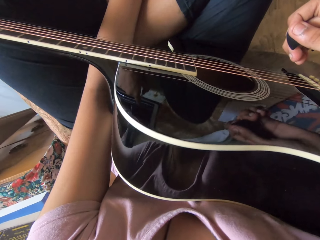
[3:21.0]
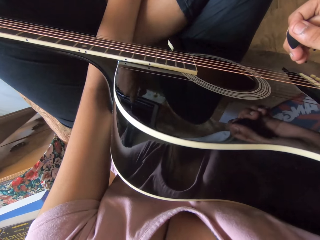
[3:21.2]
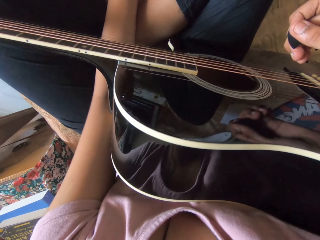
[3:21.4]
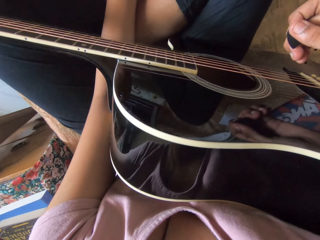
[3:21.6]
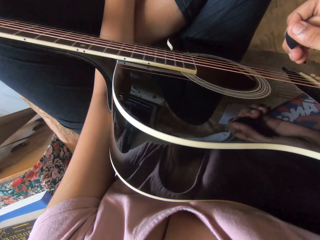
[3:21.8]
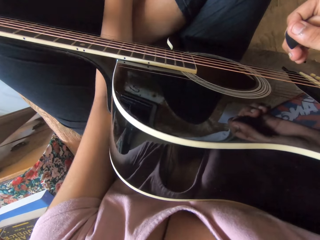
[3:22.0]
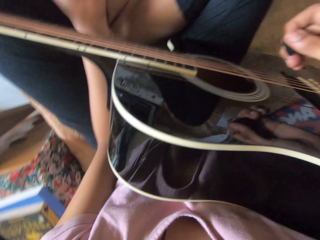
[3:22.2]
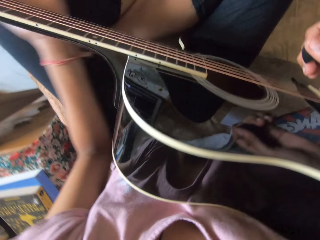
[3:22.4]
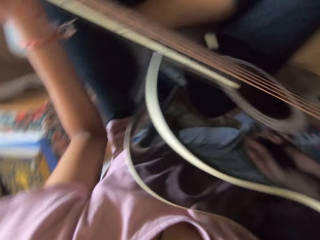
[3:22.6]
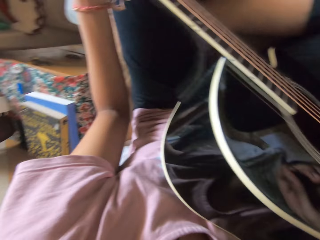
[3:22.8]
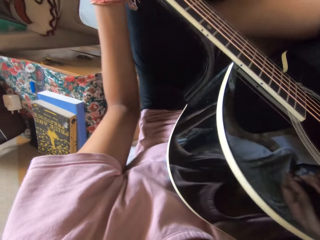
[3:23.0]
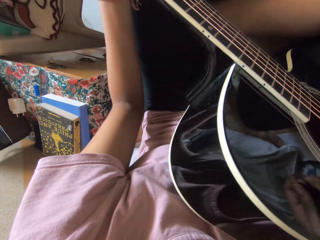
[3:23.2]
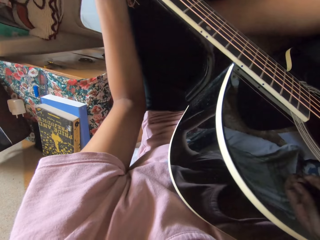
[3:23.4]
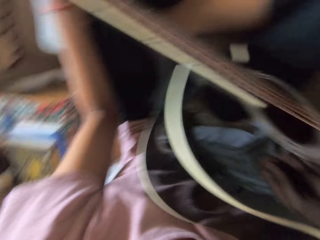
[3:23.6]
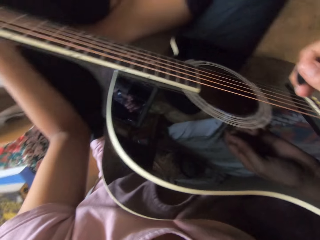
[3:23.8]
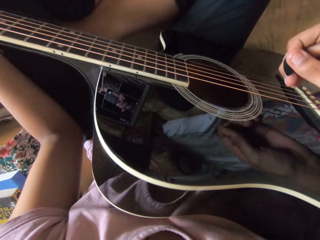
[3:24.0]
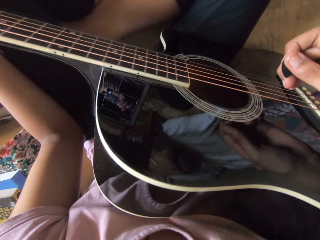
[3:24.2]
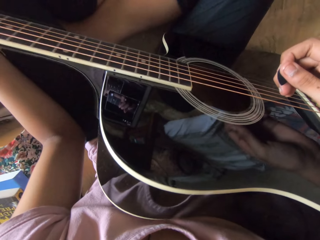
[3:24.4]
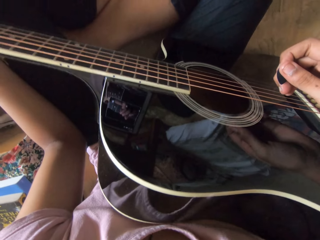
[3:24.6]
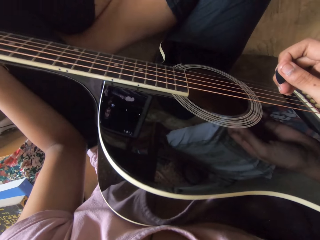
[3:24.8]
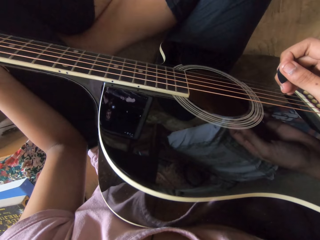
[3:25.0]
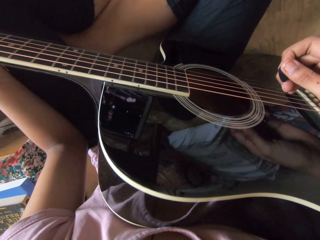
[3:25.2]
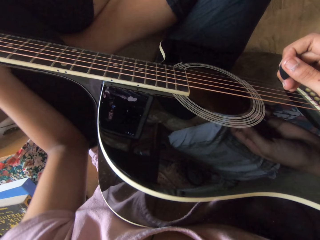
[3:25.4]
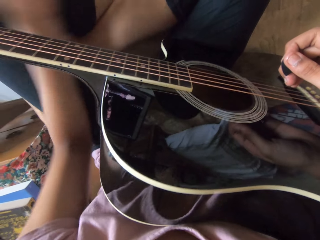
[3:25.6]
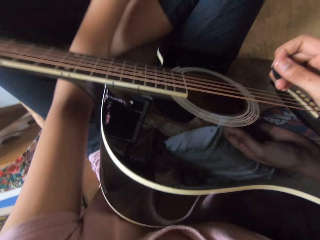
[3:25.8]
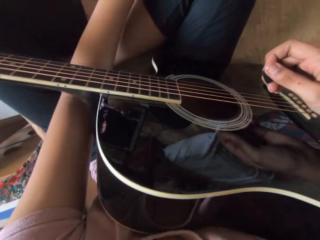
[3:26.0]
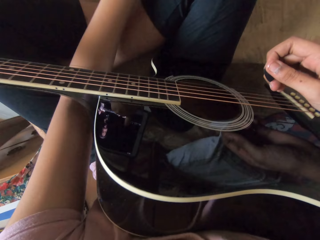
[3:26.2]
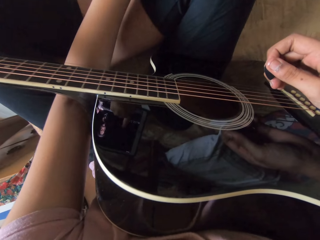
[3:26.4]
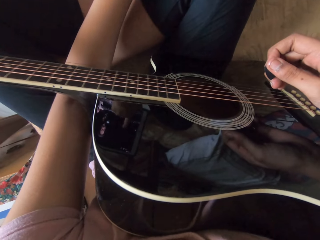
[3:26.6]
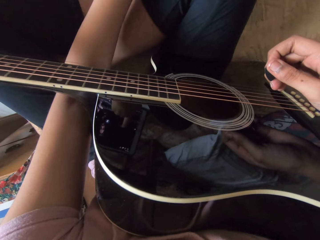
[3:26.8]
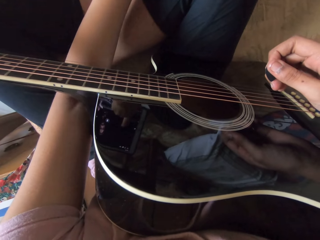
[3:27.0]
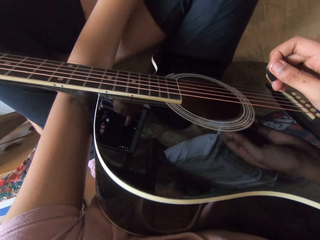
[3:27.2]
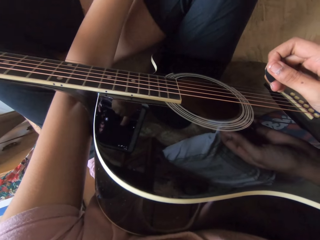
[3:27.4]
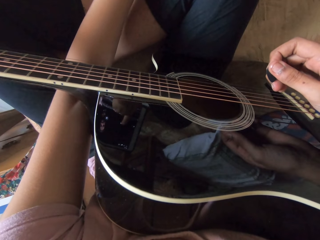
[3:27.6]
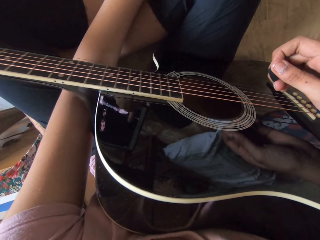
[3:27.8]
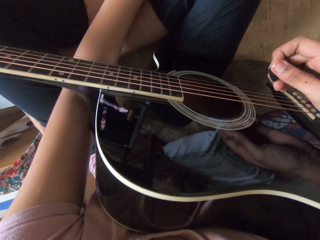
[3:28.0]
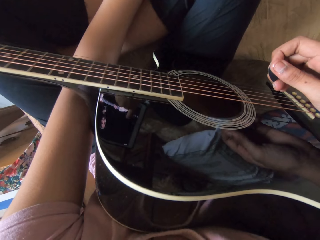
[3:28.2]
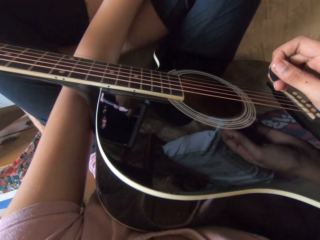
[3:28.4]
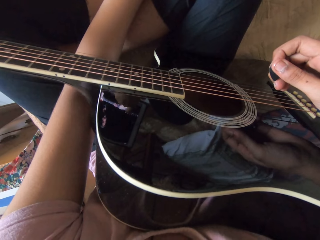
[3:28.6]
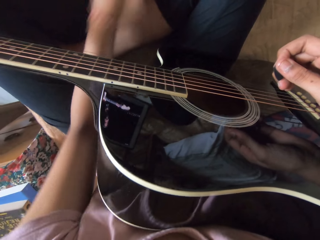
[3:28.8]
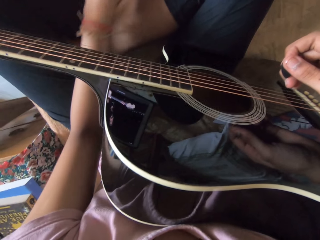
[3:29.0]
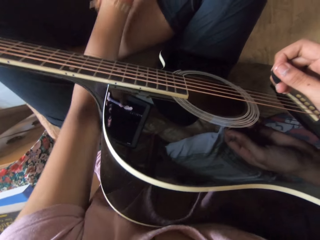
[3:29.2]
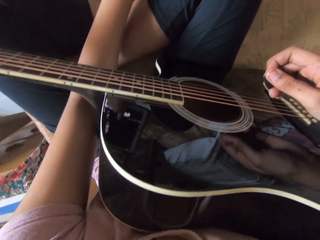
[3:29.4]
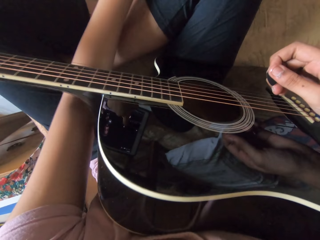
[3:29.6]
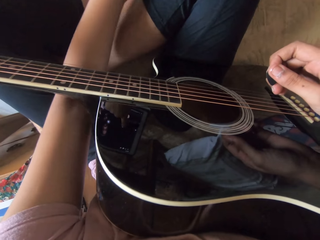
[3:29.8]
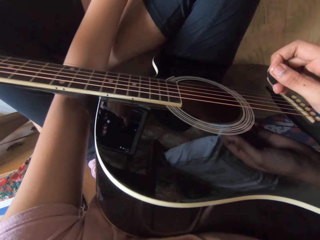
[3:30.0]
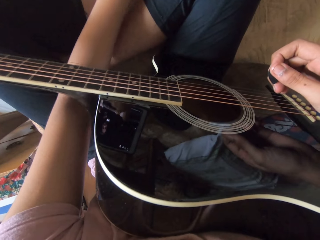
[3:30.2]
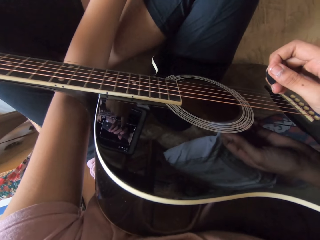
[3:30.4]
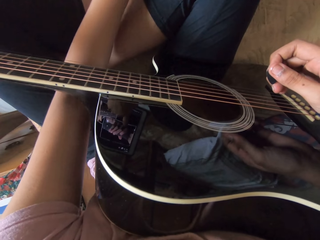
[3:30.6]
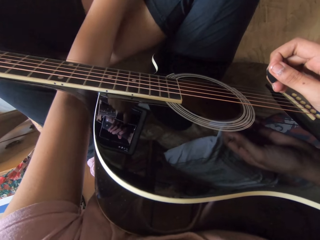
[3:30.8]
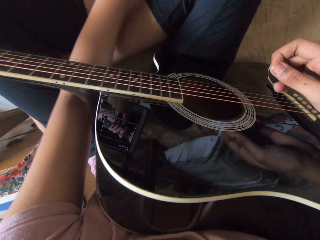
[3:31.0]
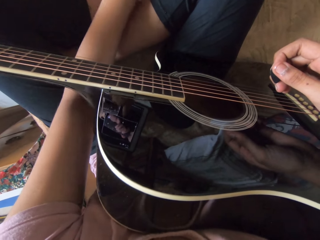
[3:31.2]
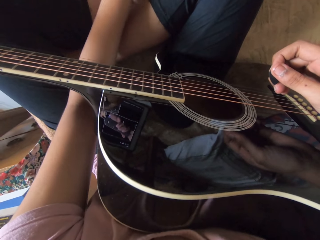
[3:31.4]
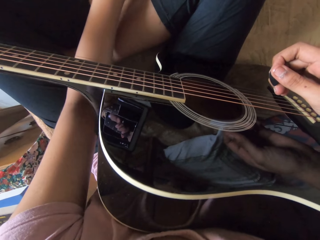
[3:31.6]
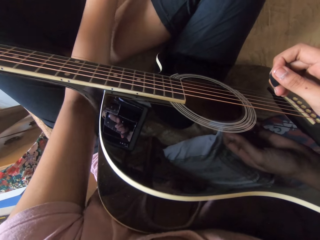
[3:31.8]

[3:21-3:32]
The camera wearer holds the guitar with the left hand. She tunes the guitar strings. She touches the screen tablet with her left hand.

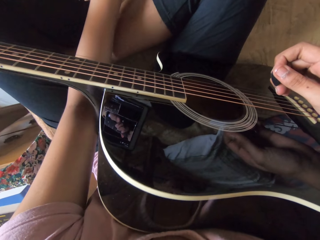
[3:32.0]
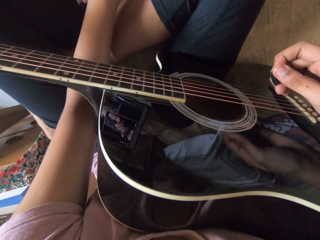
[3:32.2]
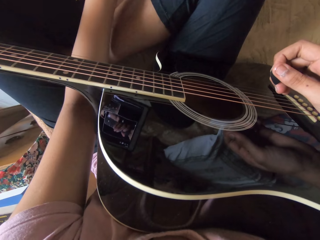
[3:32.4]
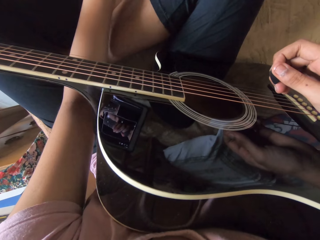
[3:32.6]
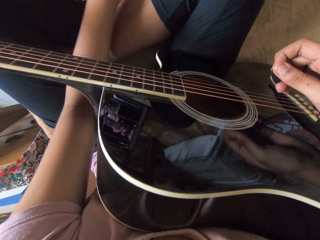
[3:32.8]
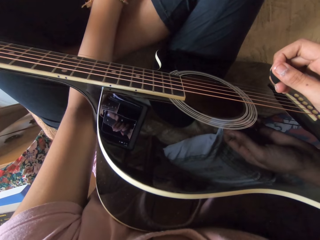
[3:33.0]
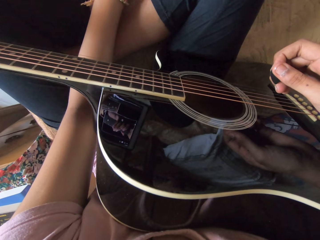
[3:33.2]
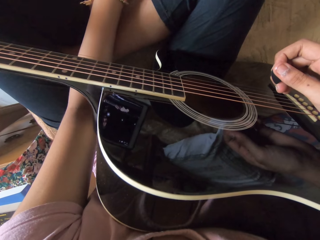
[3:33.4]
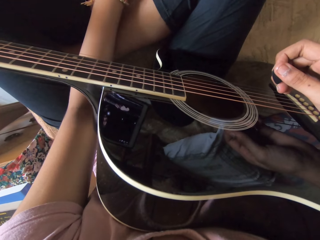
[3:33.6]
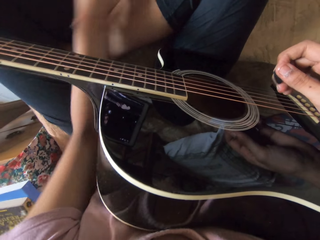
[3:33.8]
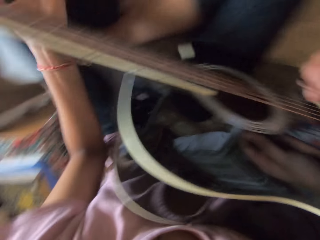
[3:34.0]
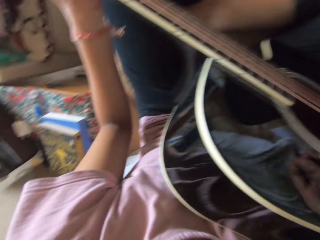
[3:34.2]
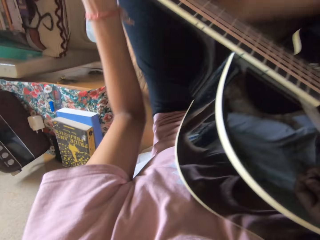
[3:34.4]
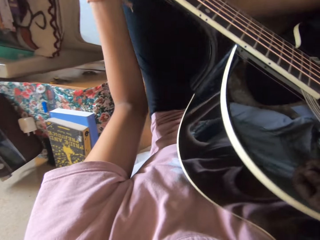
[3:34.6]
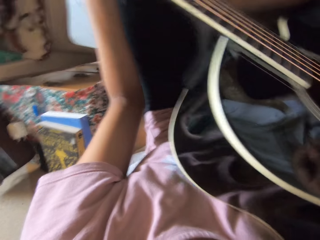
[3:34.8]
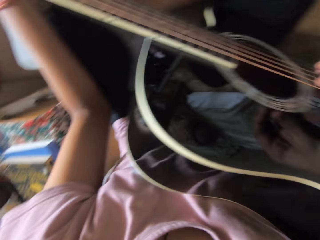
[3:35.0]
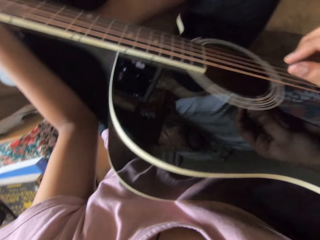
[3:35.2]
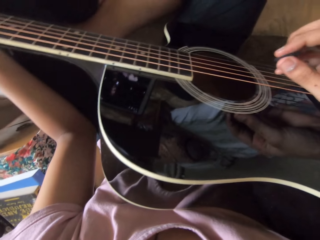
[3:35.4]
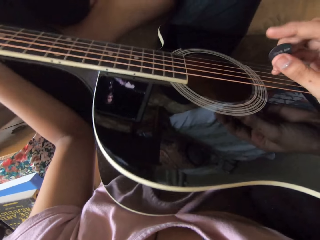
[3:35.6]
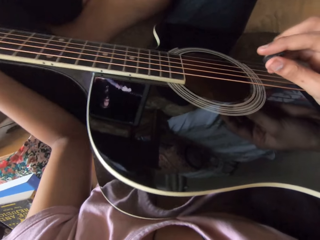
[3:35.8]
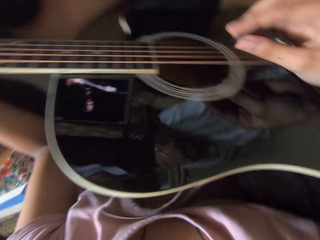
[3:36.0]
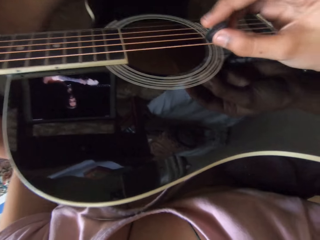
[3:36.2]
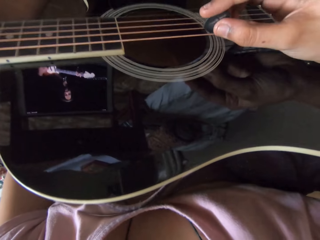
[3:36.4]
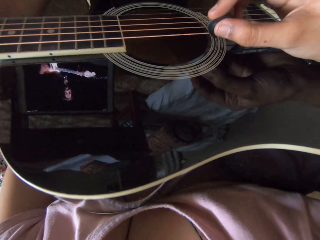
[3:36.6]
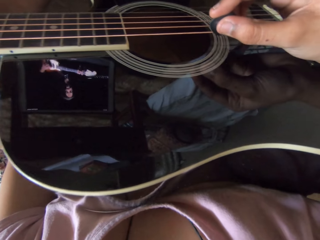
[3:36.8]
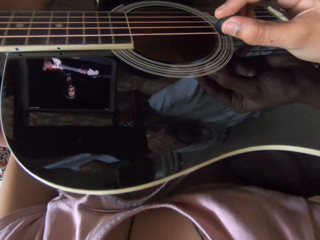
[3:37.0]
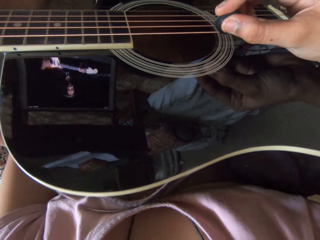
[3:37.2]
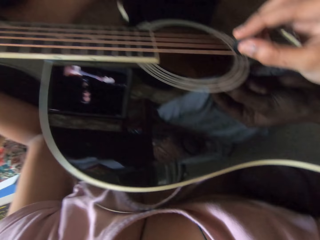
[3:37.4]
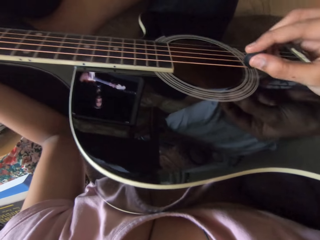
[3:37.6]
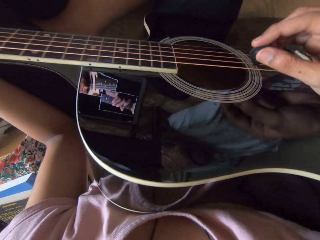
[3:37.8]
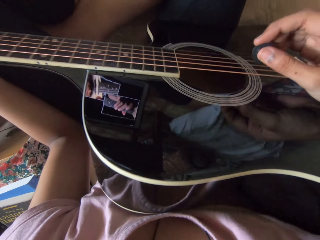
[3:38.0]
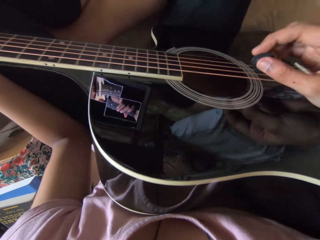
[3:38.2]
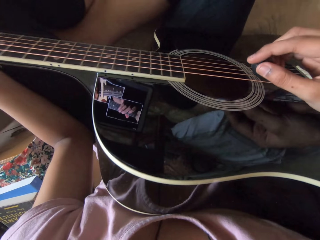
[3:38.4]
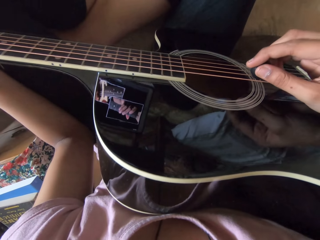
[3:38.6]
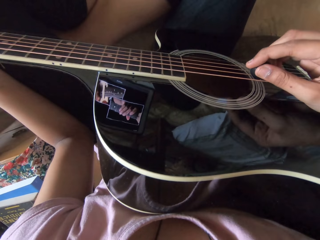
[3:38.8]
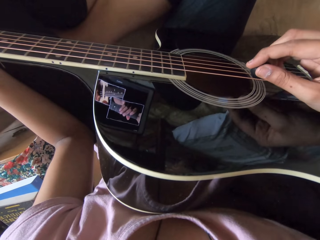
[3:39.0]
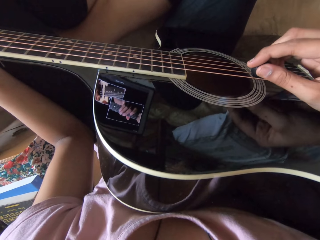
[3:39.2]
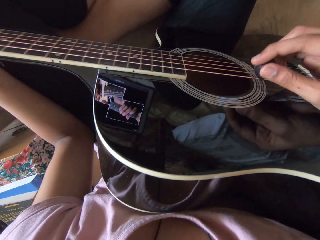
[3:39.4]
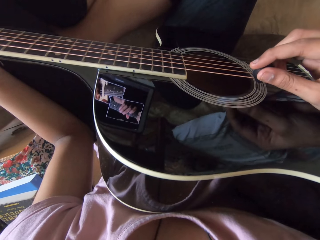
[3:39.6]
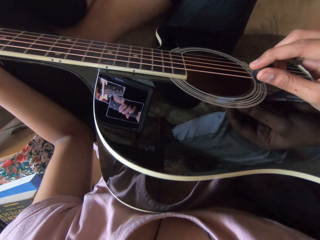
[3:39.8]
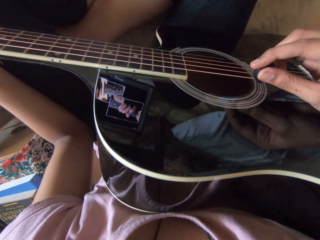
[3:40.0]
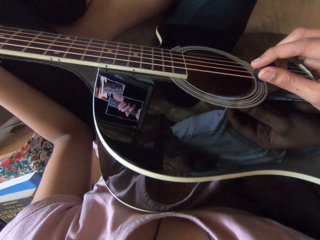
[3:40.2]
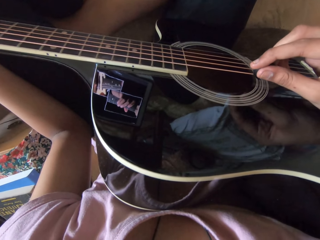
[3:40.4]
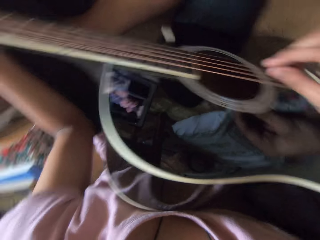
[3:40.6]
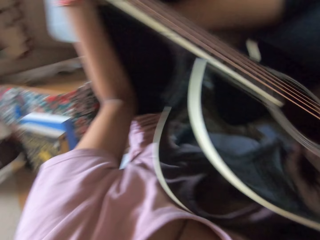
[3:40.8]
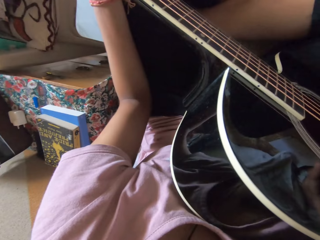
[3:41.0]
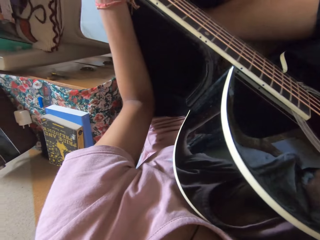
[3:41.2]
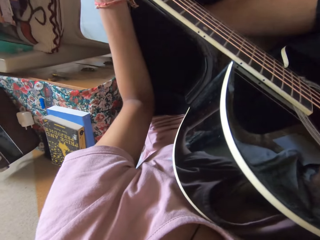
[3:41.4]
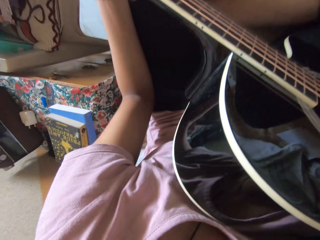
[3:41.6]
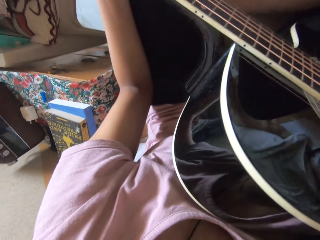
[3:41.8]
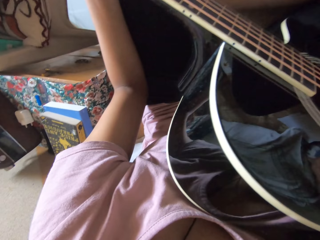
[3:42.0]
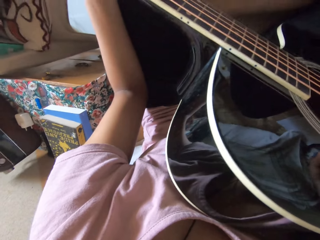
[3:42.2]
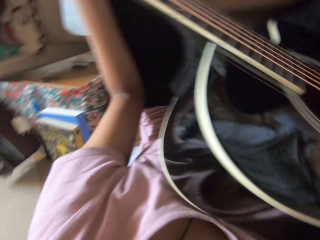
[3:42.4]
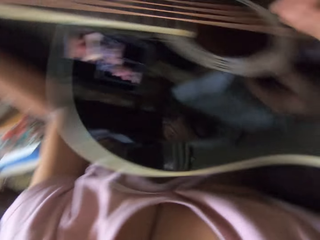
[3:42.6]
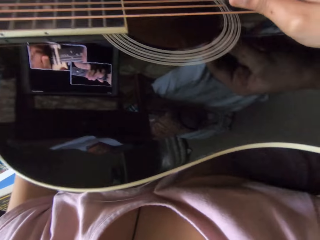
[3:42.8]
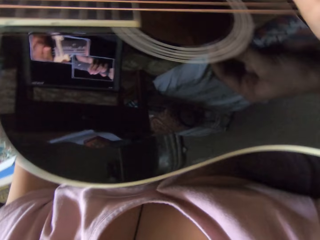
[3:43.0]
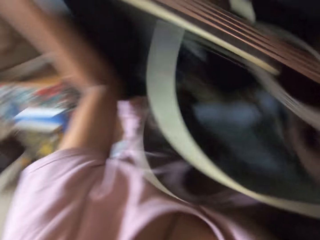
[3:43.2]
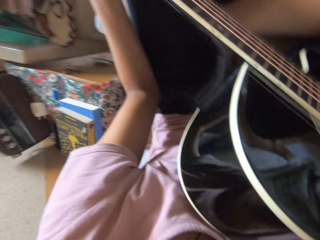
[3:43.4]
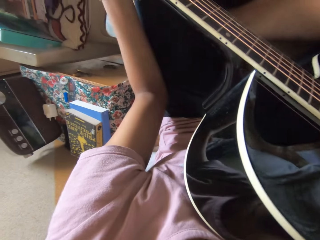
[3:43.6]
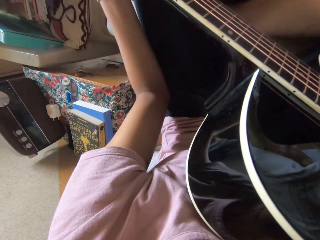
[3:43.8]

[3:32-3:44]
The camera wearer adjusts the guitar. They continue to play the guitar.
